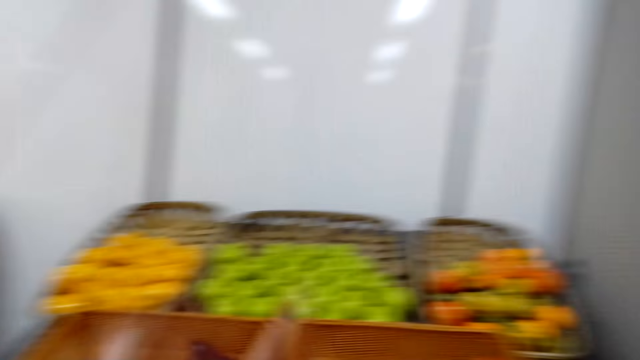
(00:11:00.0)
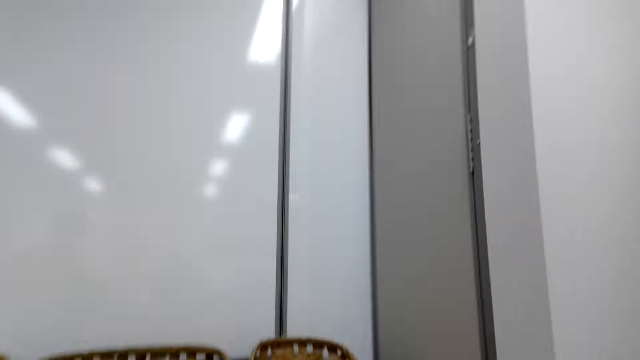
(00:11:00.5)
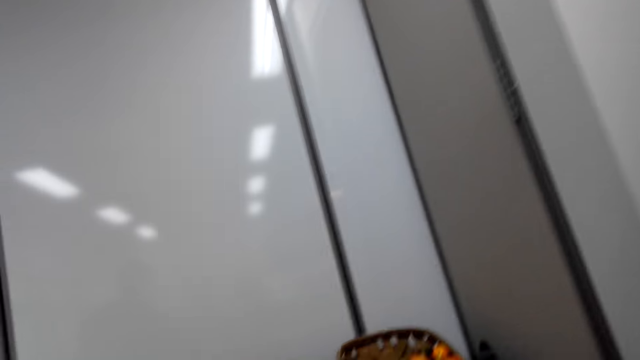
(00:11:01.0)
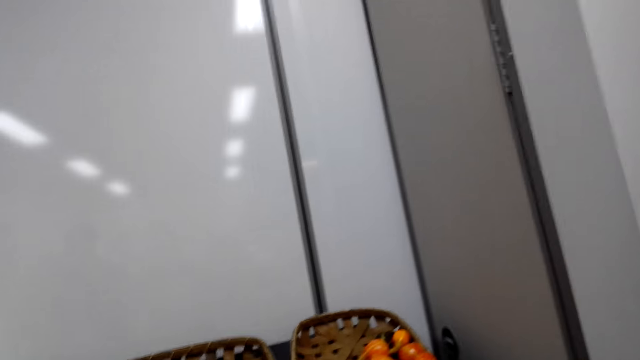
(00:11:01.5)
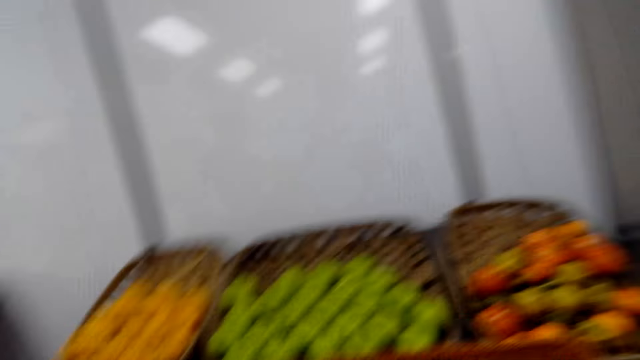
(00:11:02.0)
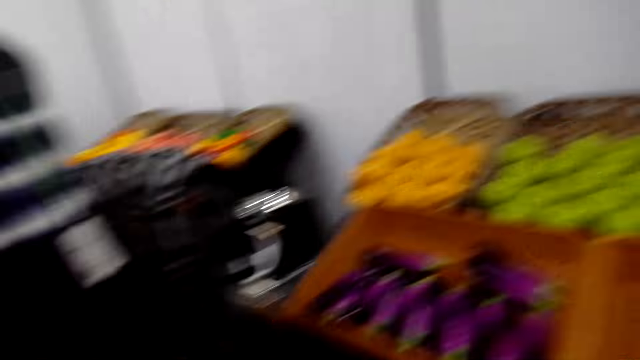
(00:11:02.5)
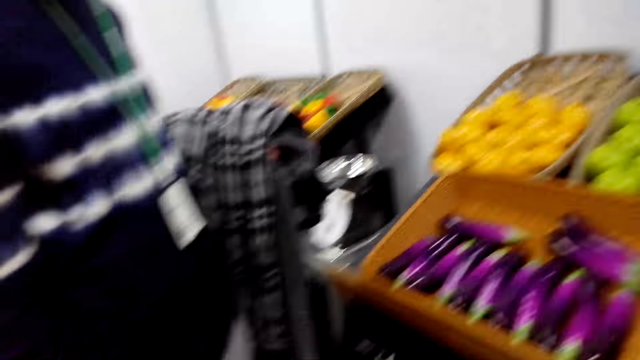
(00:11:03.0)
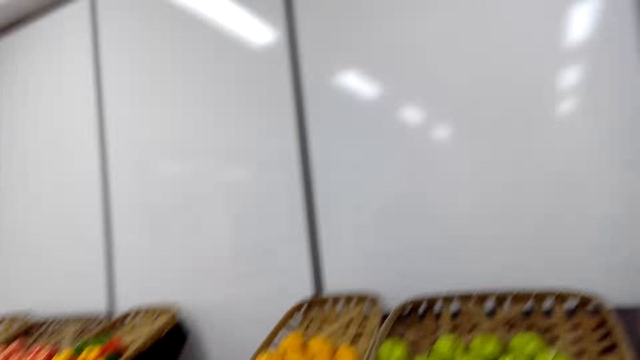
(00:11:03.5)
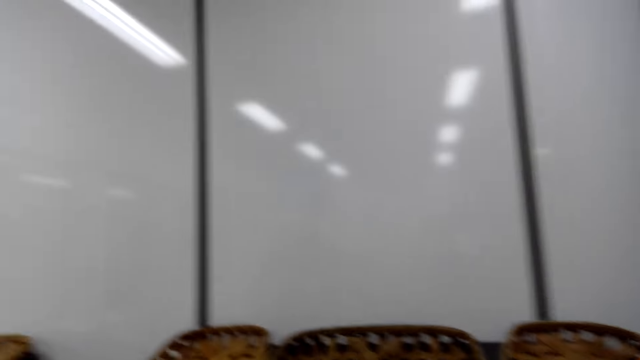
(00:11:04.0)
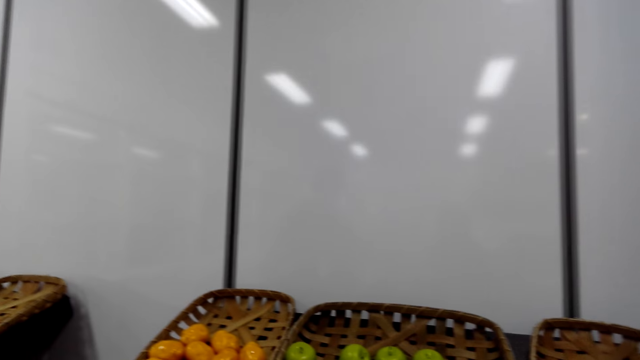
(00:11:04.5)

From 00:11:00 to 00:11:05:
The camera wearer is picking up some garlic.

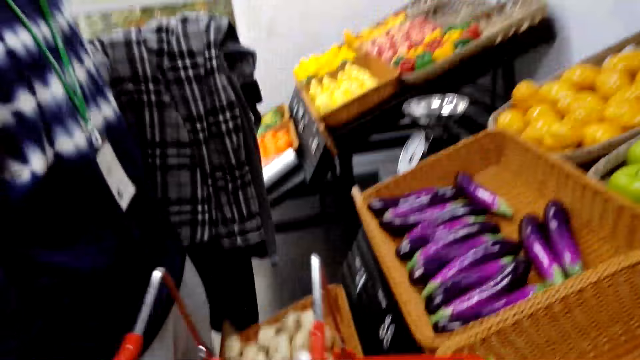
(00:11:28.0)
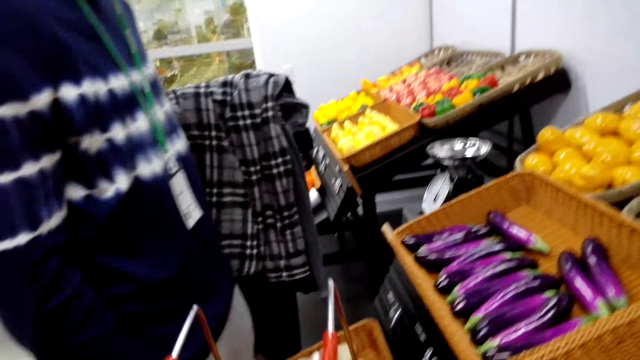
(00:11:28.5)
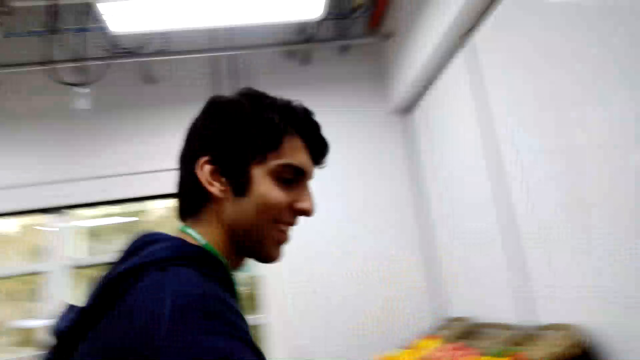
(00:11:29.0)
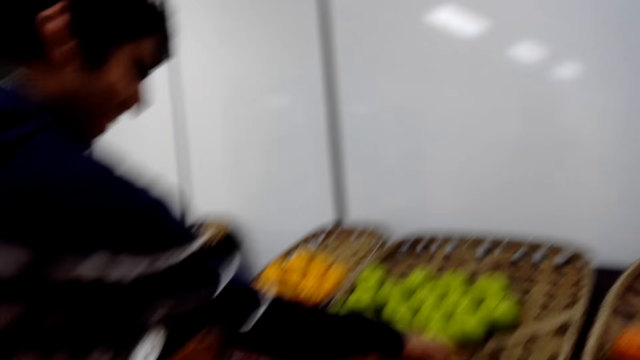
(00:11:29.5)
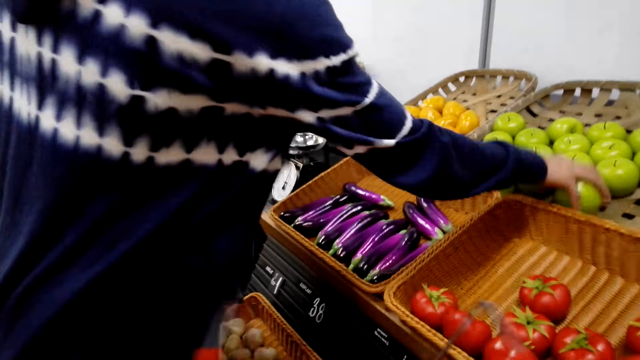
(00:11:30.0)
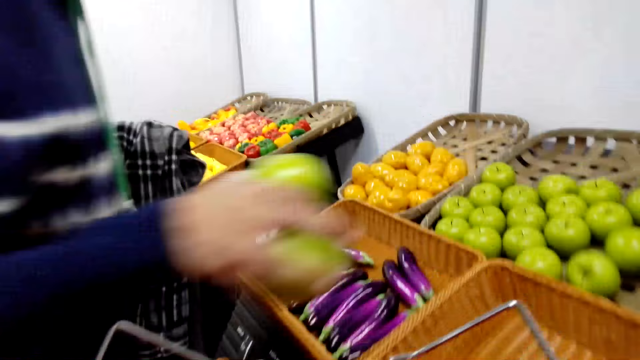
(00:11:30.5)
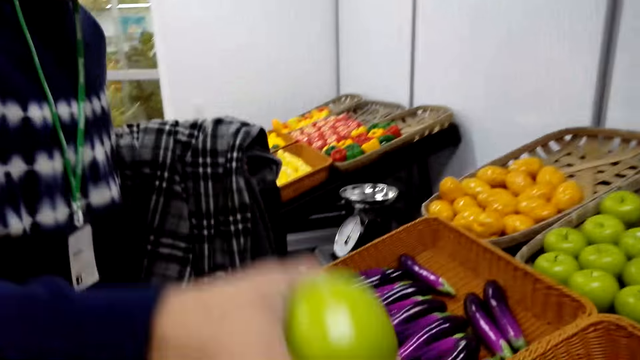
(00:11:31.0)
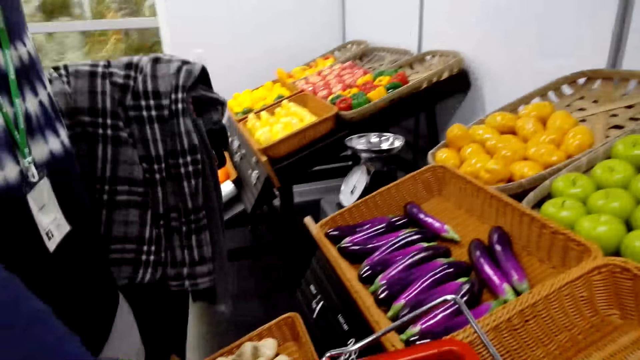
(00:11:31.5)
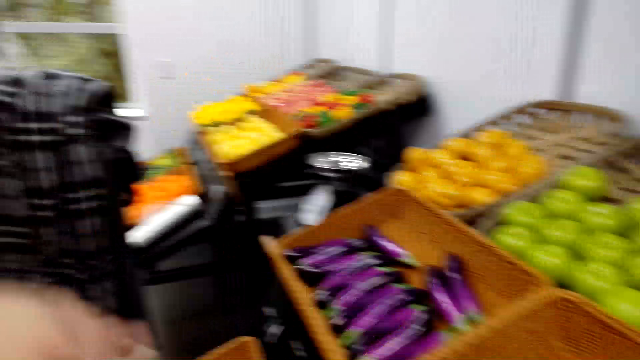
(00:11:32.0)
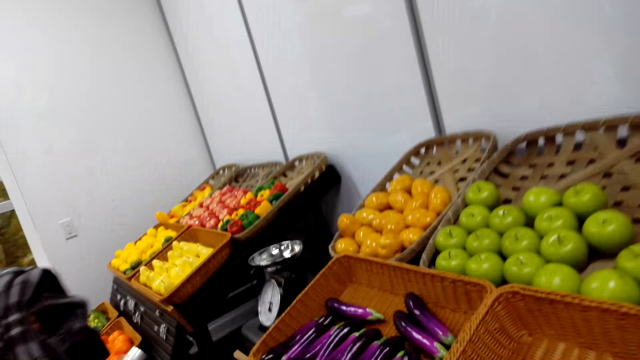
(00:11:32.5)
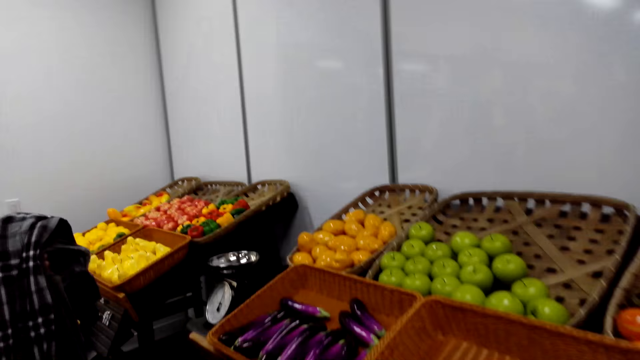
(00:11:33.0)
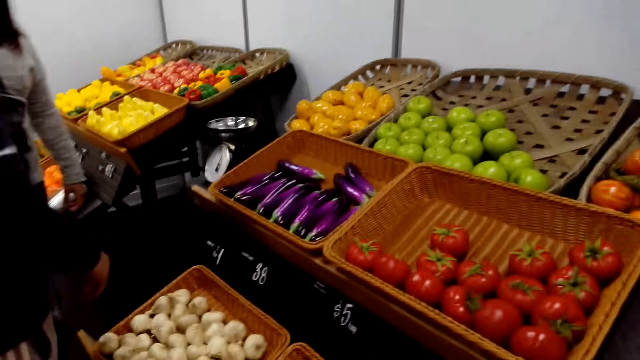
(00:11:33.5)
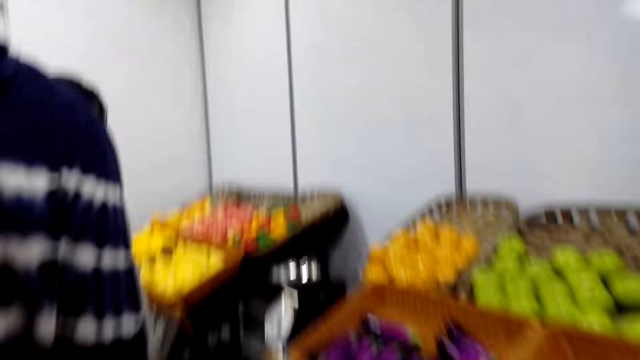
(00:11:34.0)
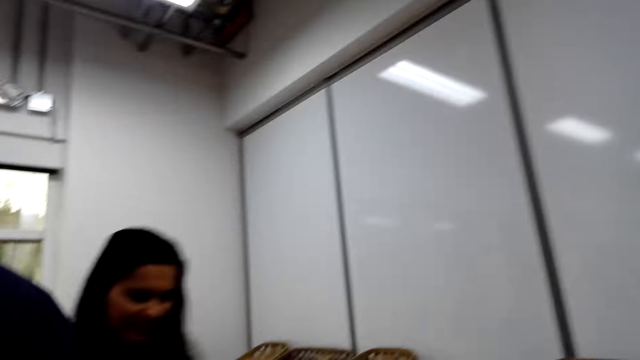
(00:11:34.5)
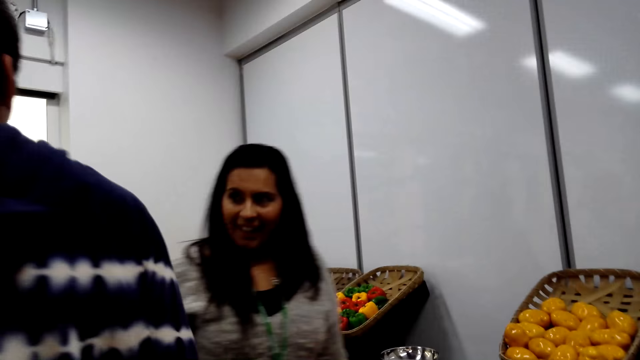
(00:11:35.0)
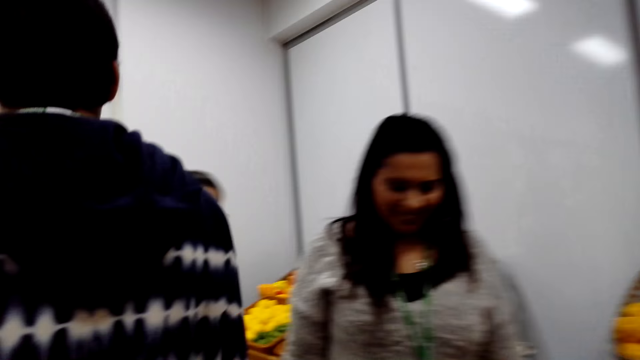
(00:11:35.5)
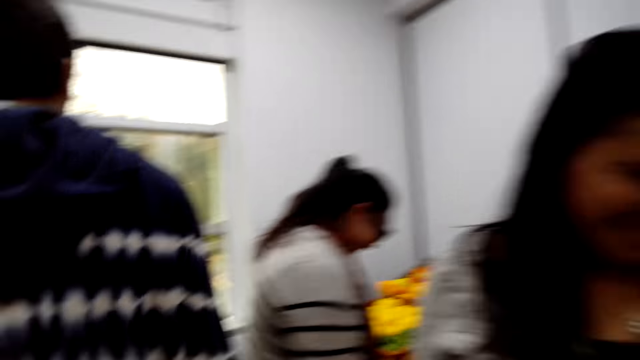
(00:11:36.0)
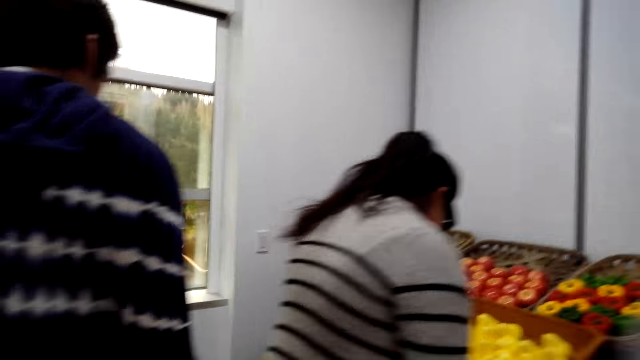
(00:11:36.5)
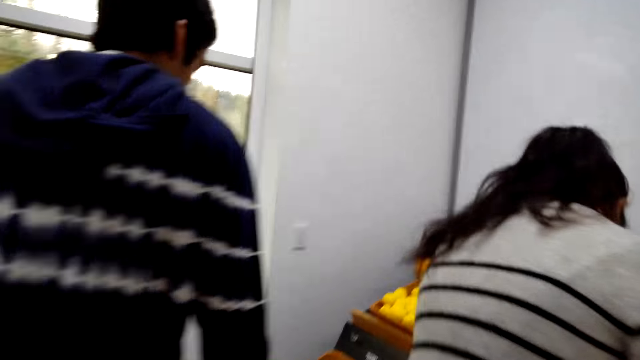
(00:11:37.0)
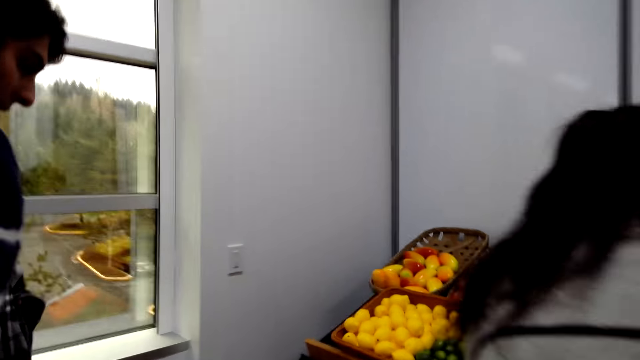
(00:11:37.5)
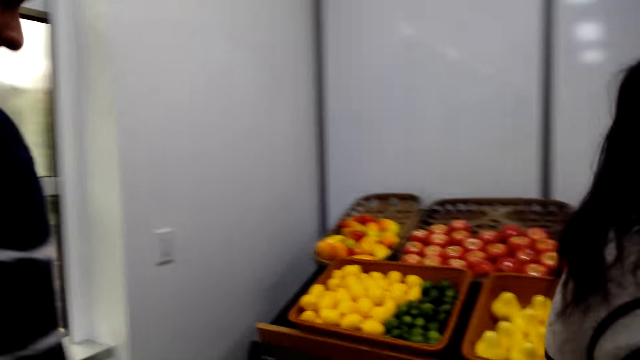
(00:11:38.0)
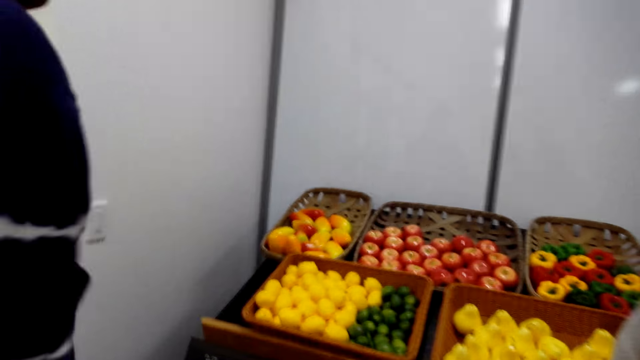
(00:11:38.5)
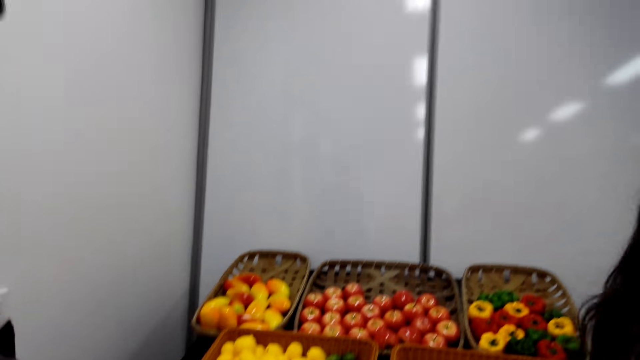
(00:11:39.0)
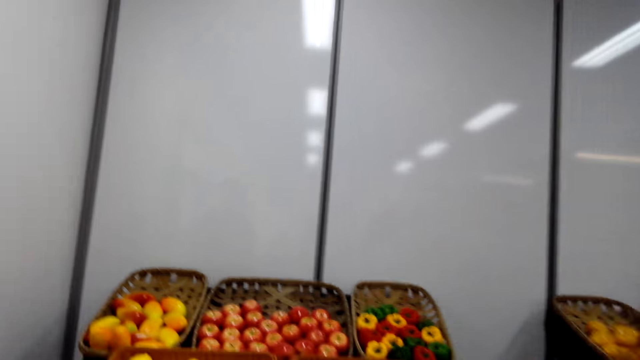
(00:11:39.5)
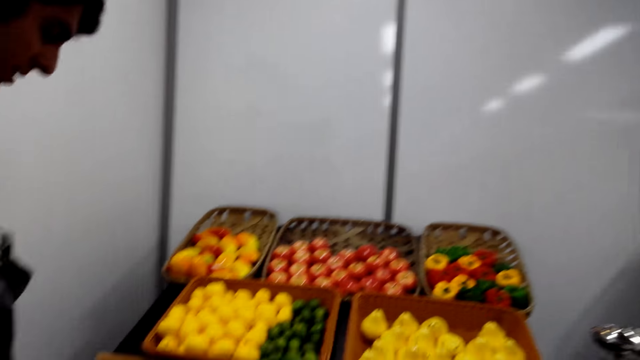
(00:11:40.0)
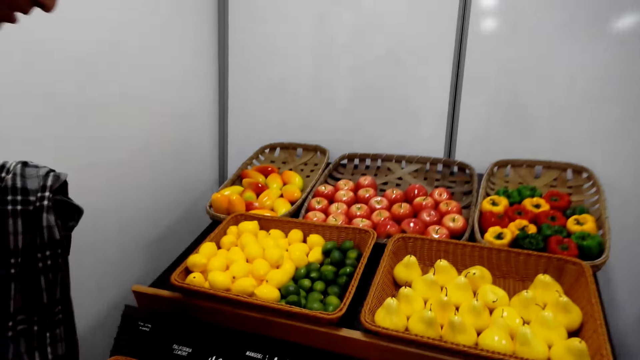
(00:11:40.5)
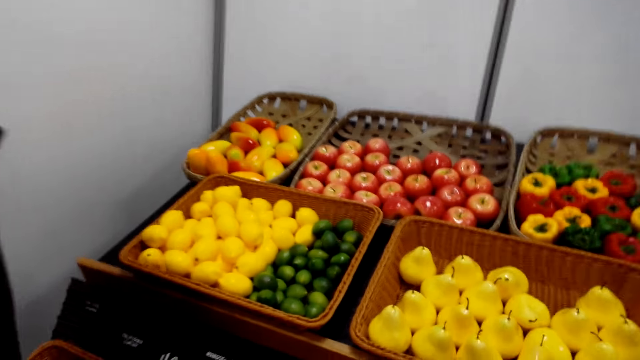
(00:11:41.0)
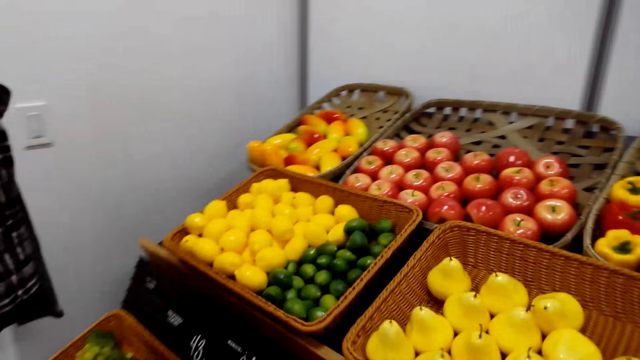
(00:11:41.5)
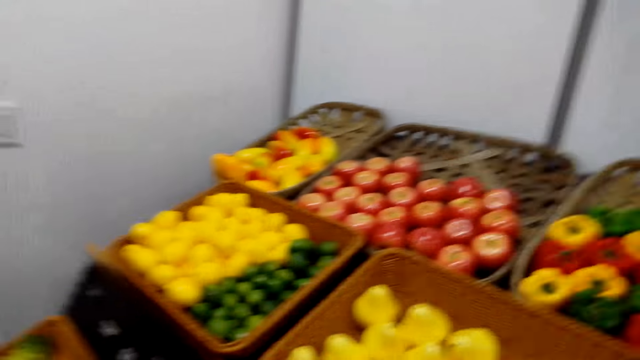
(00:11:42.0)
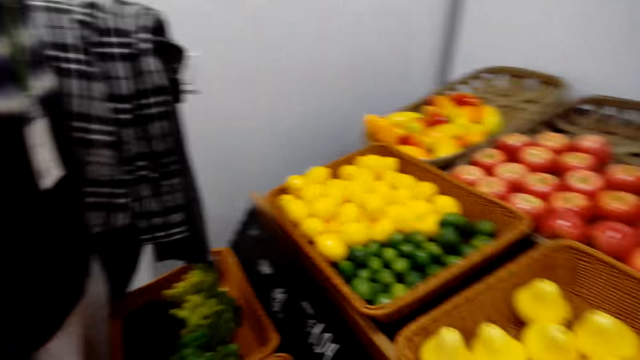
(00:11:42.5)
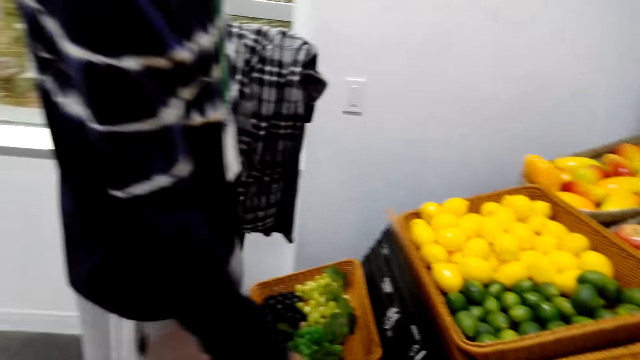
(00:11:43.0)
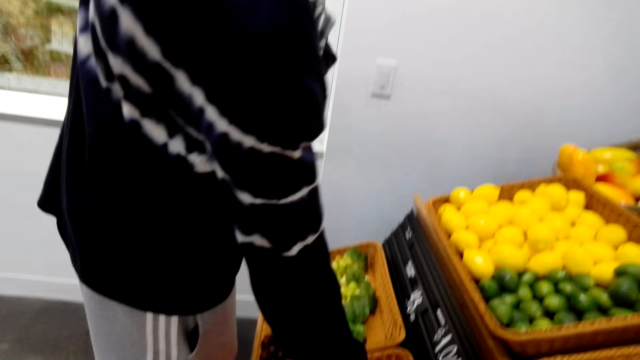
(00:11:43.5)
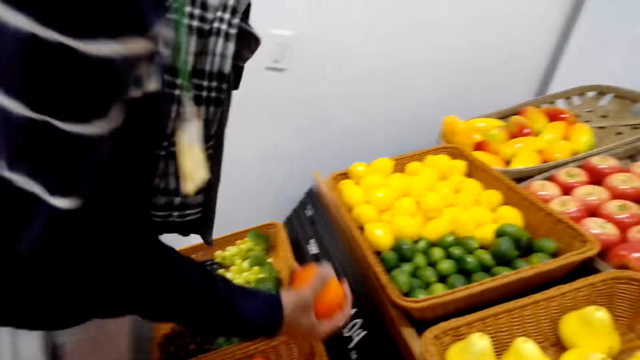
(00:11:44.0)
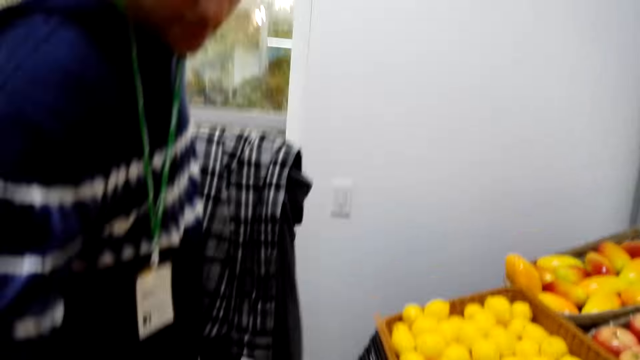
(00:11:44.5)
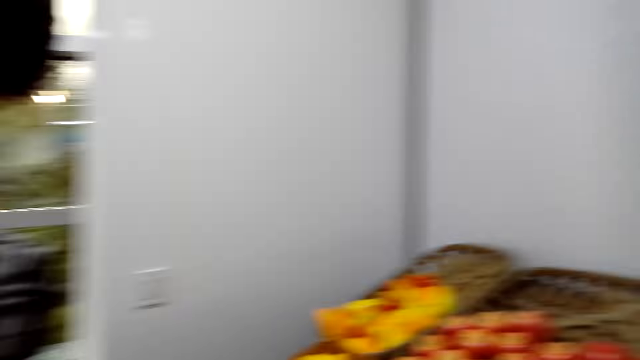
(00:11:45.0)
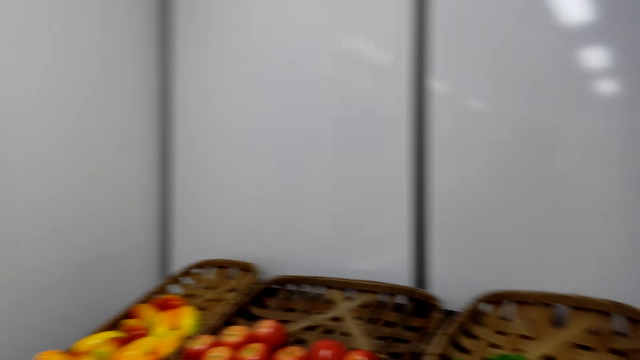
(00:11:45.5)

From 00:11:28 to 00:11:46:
The camera wearer is picking up apples. The man picks up the fruit. The camera wearer looks at the fruits. The man picks up the fruit.
